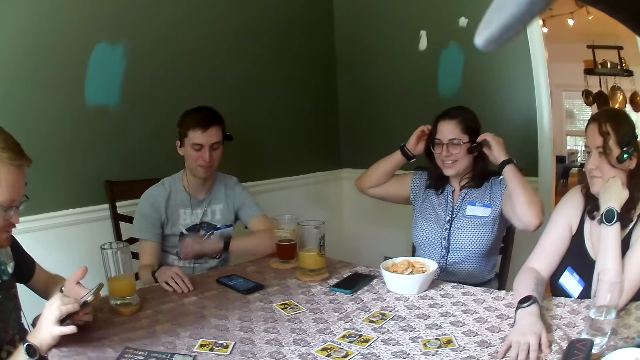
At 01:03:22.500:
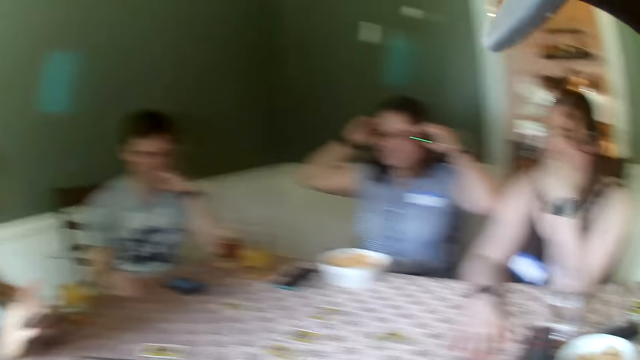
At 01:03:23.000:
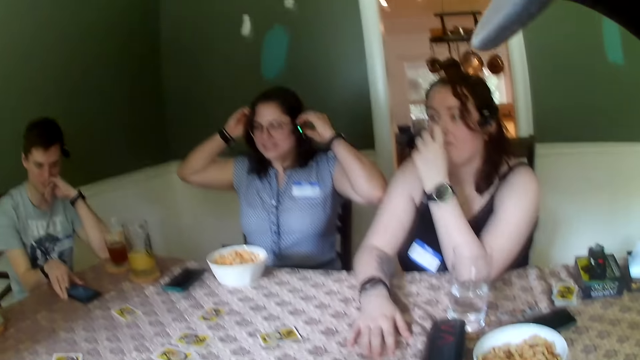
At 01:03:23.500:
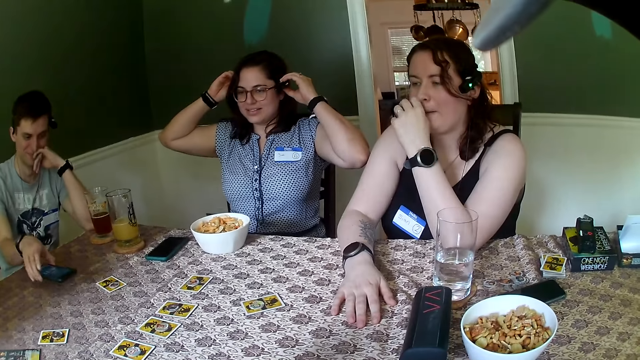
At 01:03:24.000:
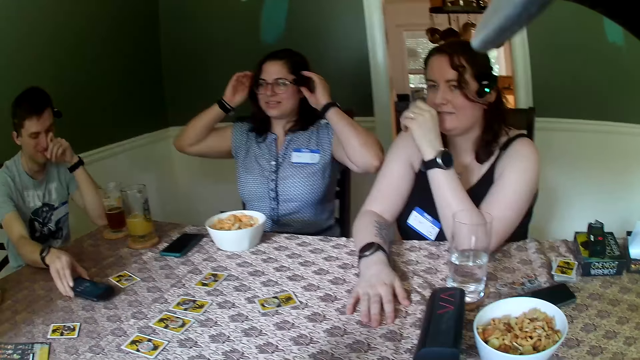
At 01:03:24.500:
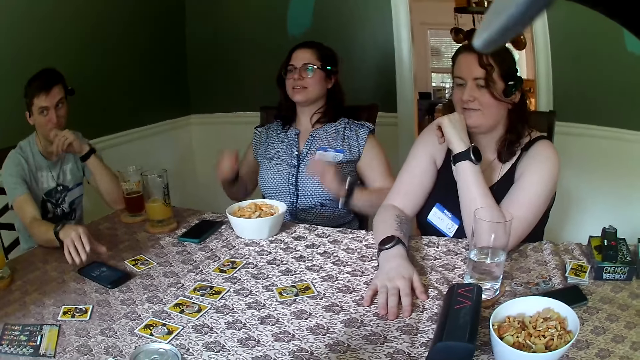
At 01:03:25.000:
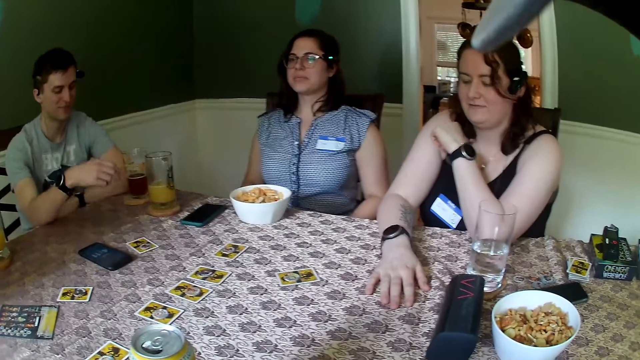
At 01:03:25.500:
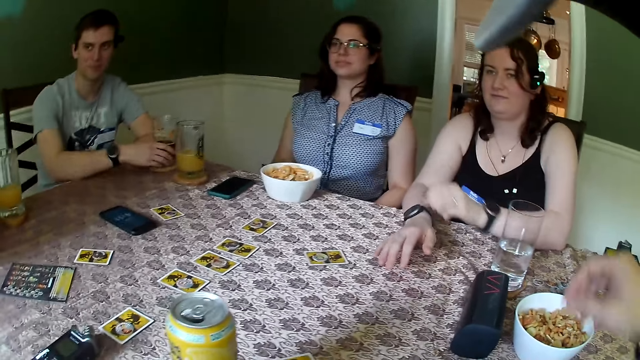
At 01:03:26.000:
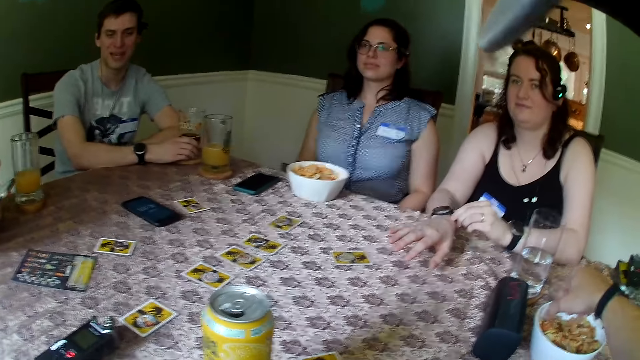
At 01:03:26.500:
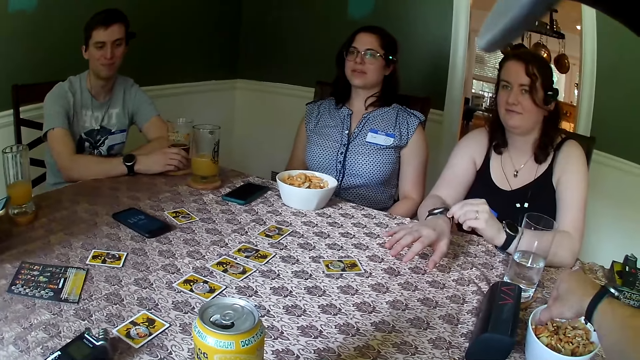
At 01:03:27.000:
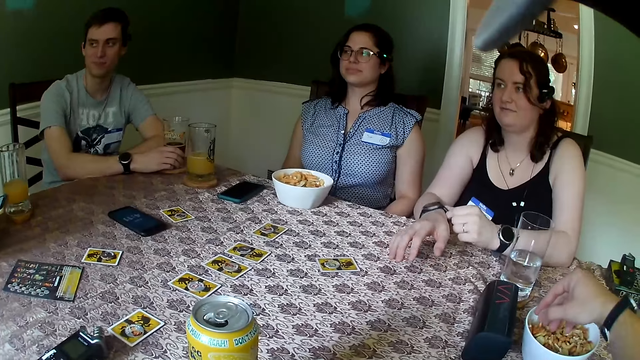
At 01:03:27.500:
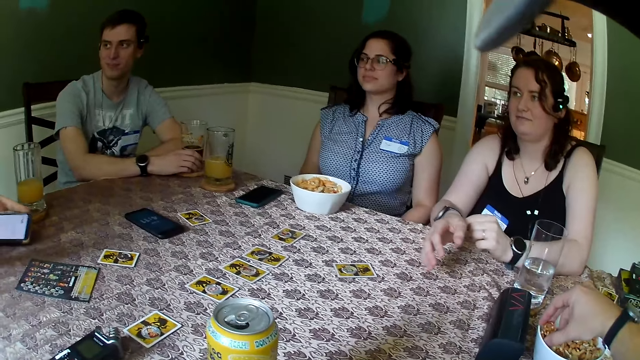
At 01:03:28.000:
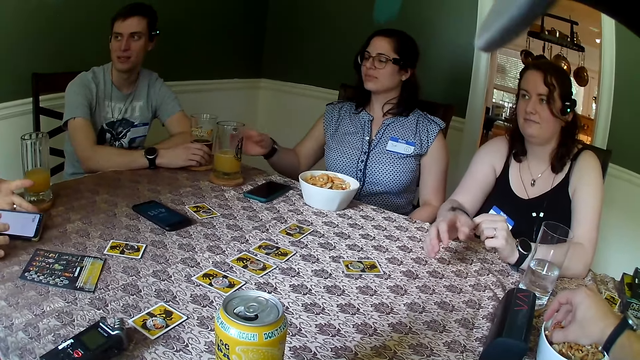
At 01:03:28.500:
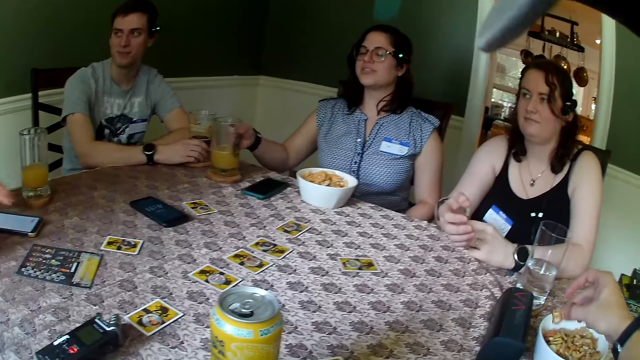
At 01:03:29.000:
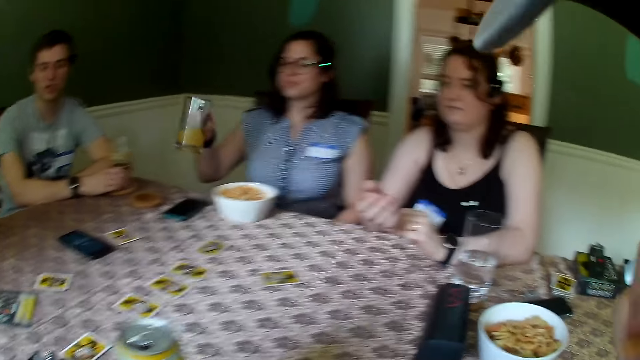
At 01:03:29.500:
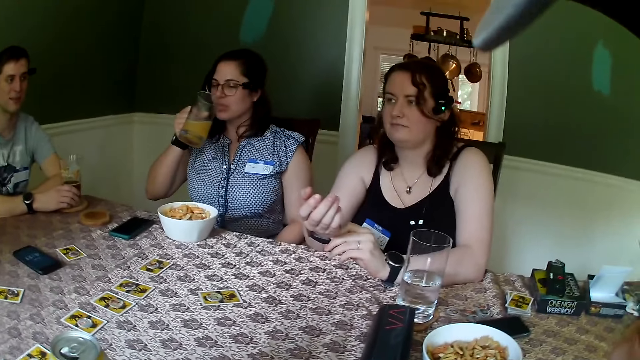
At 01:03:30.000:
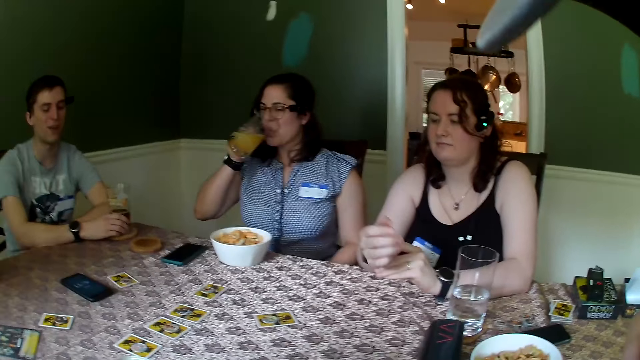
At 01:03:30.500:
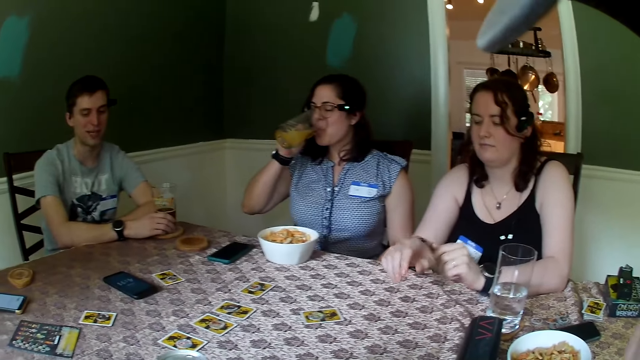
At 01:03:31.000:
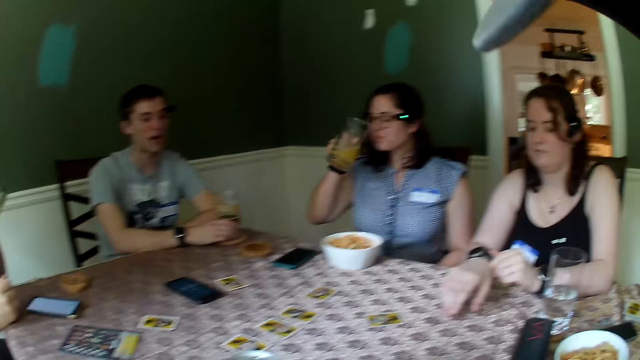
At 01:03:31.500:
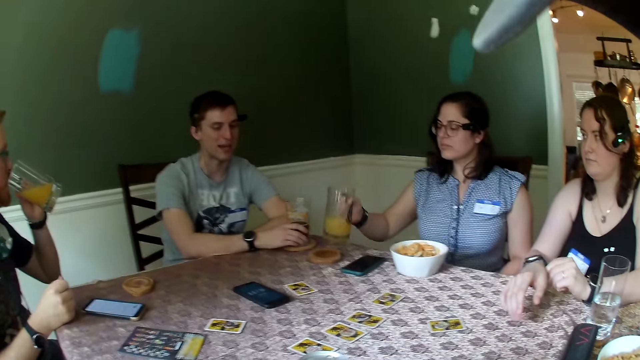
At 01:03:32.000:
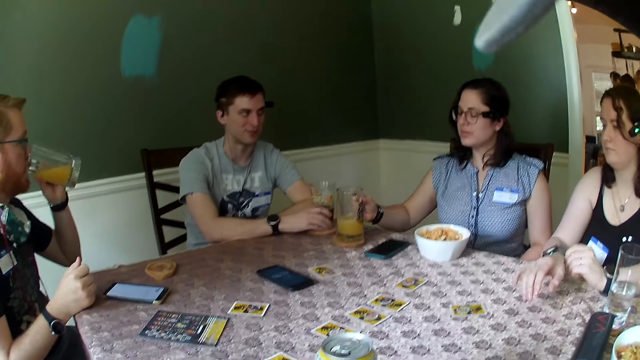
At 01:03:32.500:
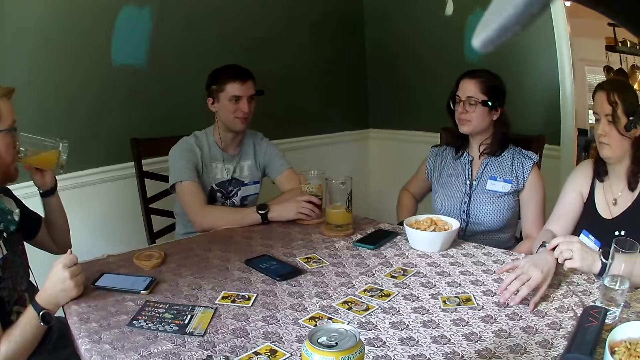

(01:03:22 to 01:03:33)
A woman touches her hair with both hands and touches her goggles. A man touches his face with his left hand and moves a phone on the table with his right hand. The man picks up his phone. Another woman touches a watch on her right hand with her left hand. The man touches a glass of wine on the table with his right hand. The camera wearer takes a peanut from a bowl of peanuts with his right hand. The first man picks up the glass. Another man places the phone on the table. The first woman touches a cup of juice on the table with her right hand. The first woman drinks from the cup of juice with her right hand. The second man picks up a glass of juice on the table with his left hand. Another woman picks up cards. The second man drinks juice. The first woman places the cup of juice on the table with her right hand.

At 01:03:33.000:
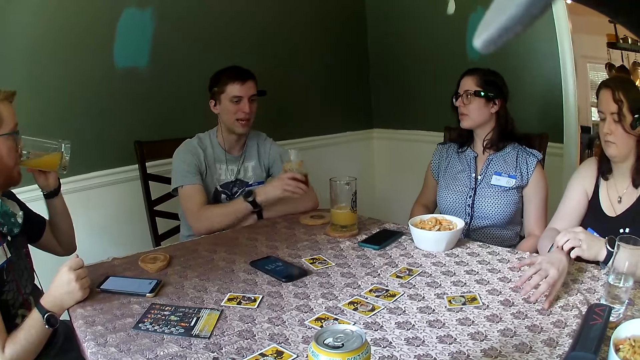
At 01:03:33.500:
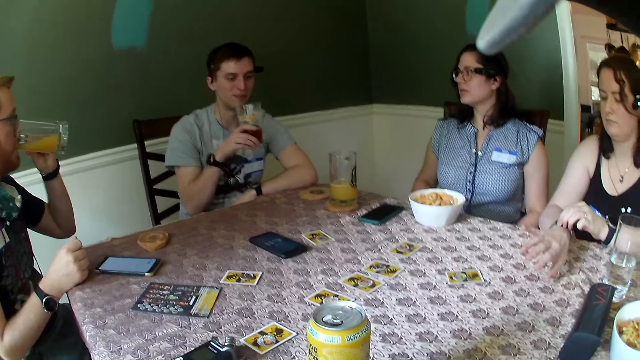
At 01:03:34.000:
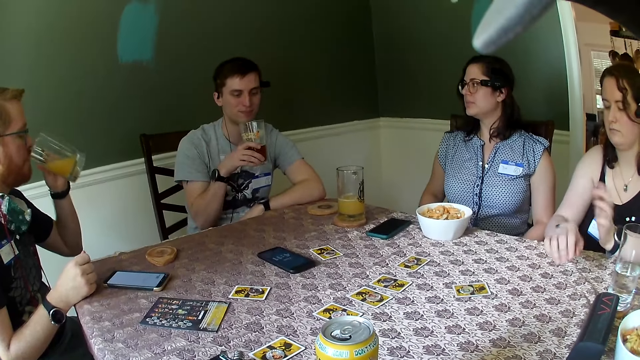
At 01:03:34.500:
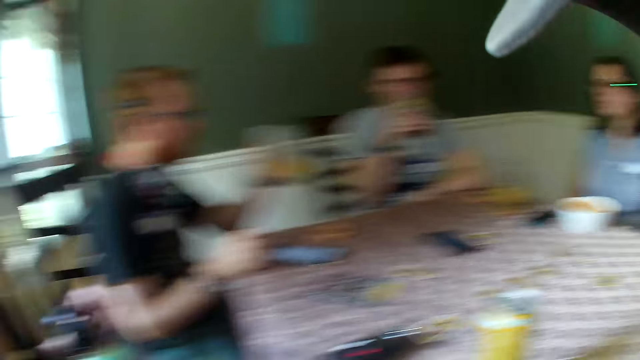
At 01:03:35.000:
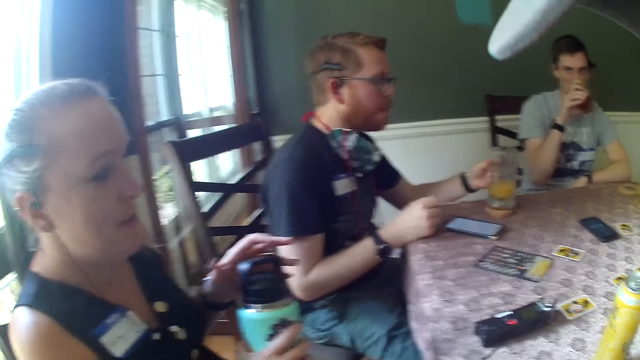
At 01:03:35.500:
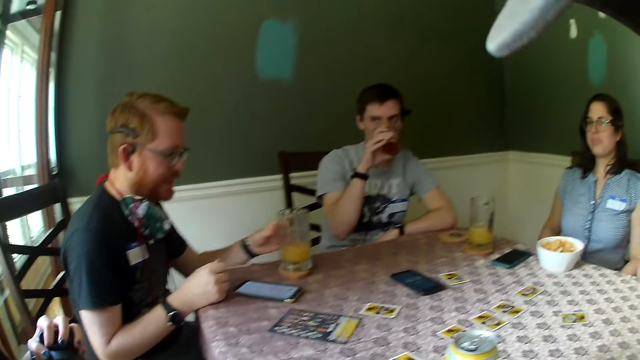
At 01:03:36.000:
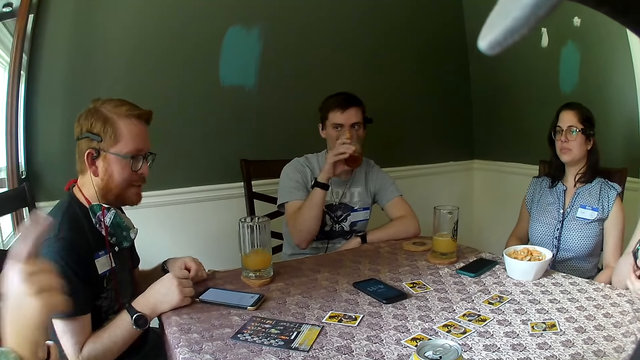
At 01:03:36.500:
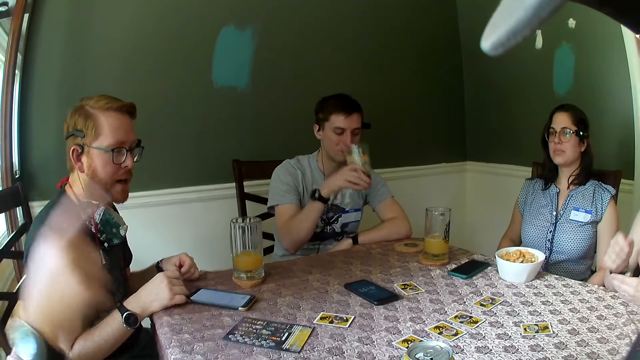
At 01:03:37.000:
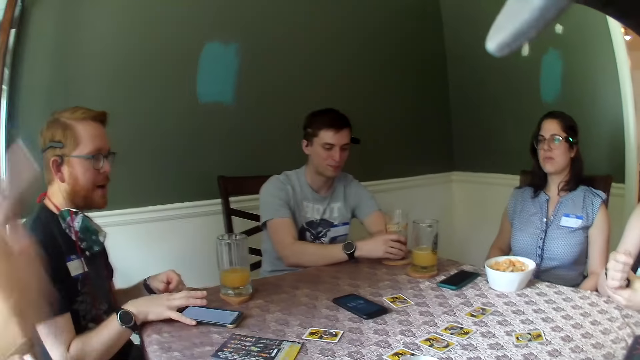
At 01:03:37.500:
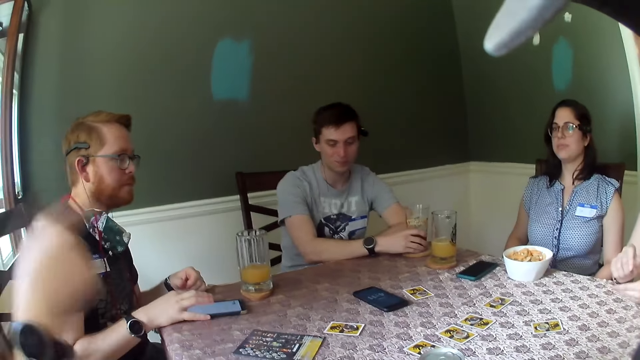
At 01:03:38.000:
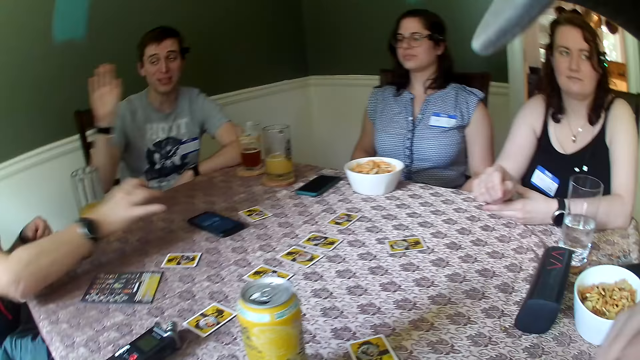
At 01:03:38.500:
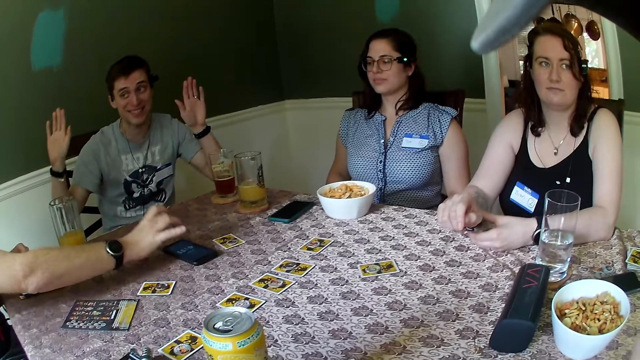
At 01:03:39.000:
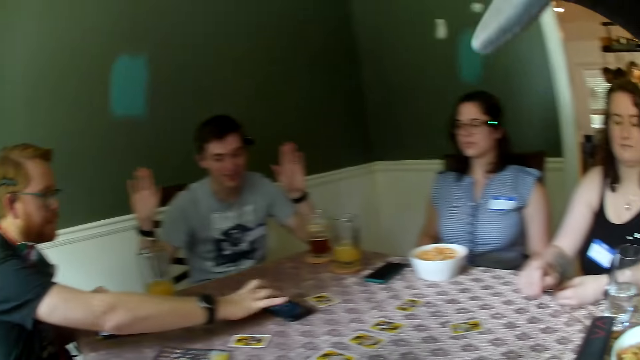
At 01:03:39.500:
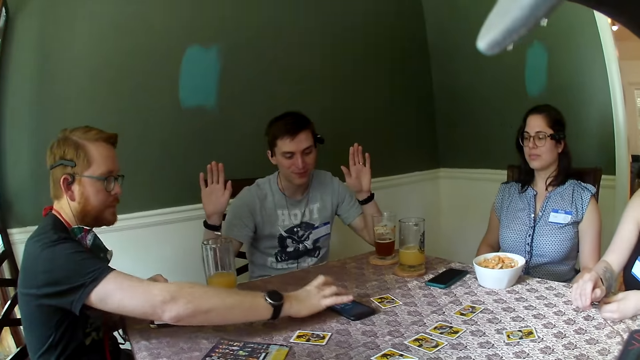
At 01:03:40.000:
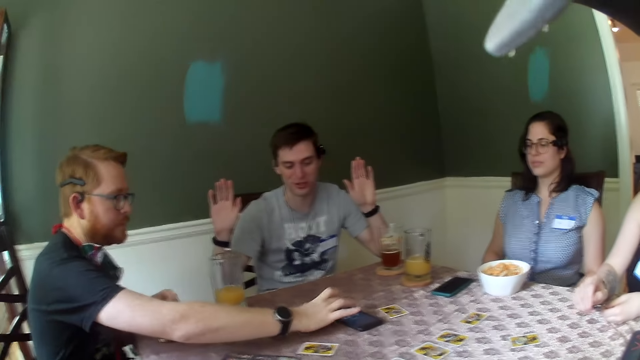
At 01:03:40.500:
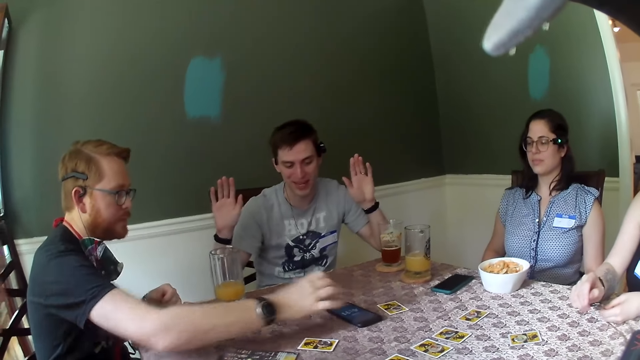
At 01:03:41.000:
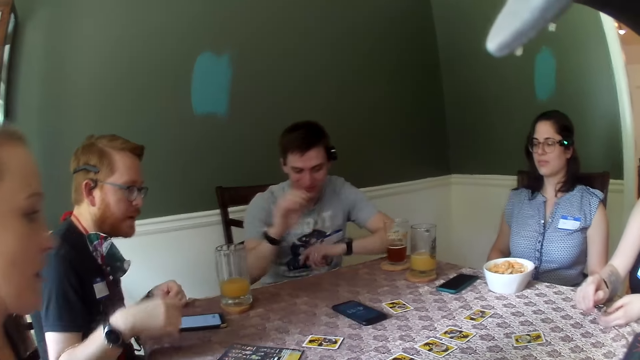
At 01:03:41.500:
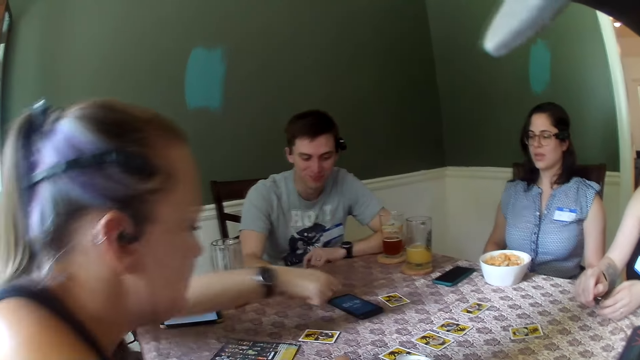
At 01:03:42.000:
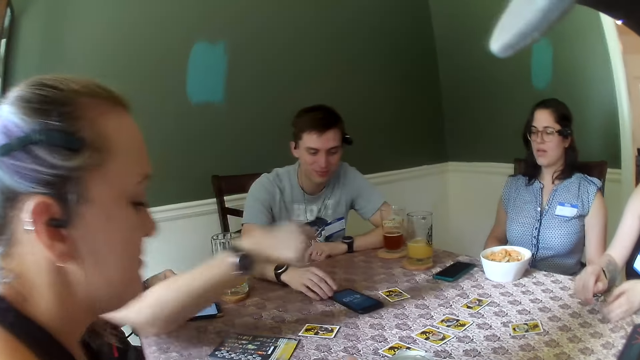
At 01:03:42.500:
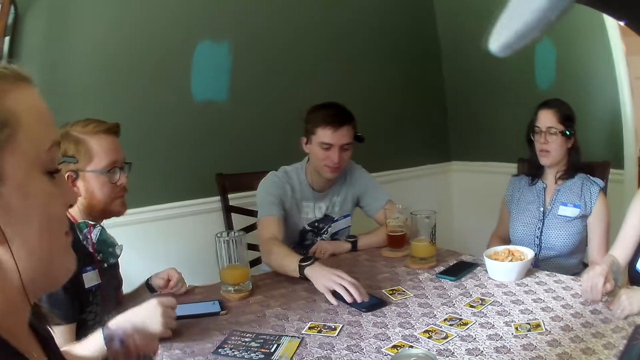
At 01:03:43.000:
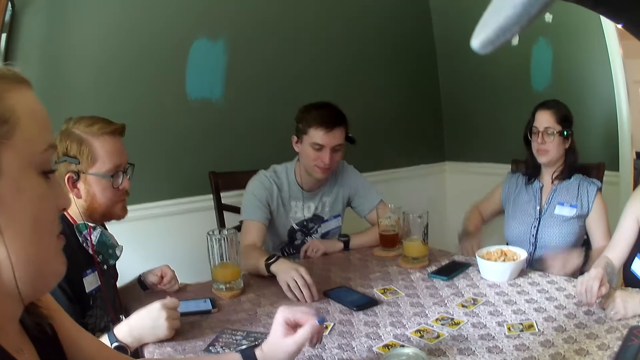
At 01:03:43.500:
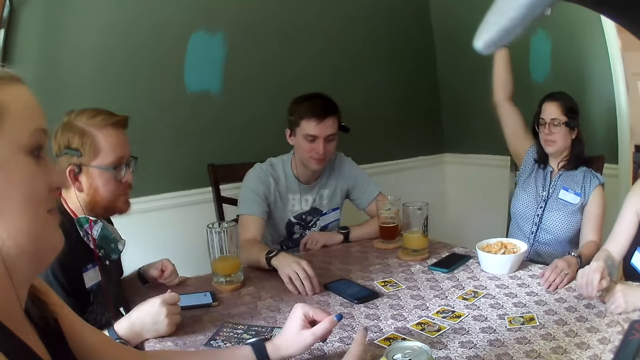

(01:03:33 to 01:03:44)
A man holds a glass and drinks from the glass of wine with his right hand. Another man places the glass of juice on the table with his left hand. A woman moves her hands. The first man places the glass on the table. The other man operates the phone on the table with his right hand. The other man touches the phone. The first man raises his hand. The first man operates the phone on the table with his right hand. The first man touches the phone. The woman raises her right hand.
